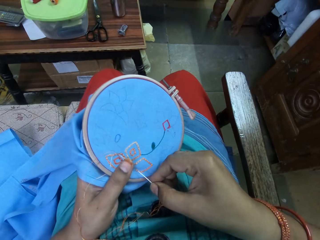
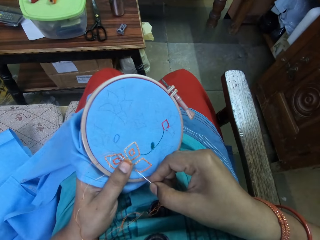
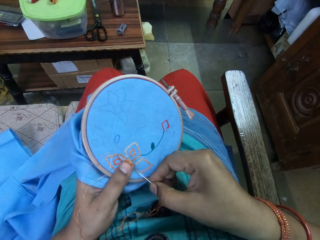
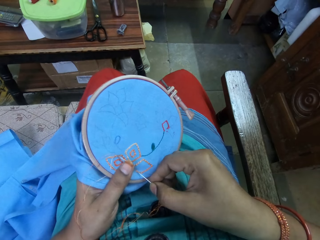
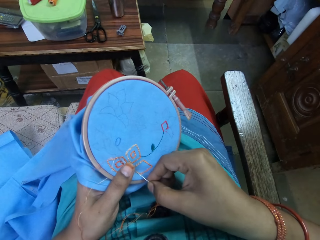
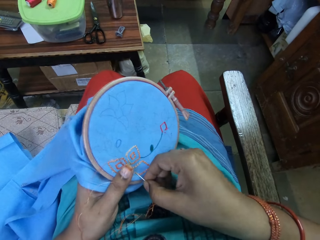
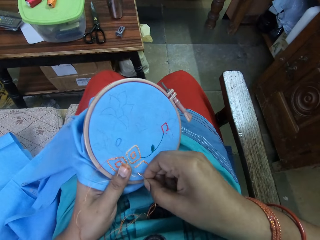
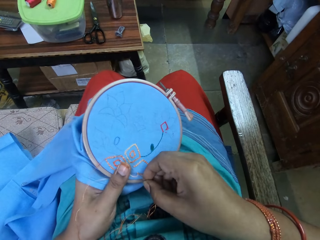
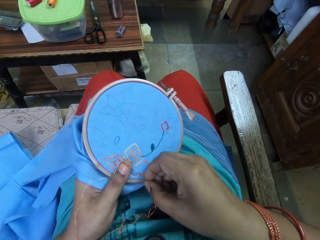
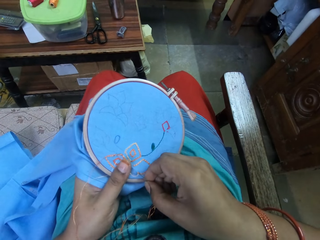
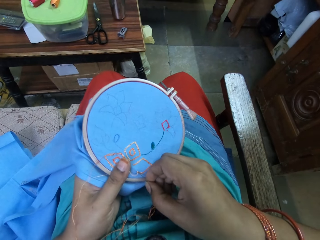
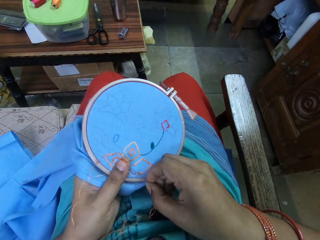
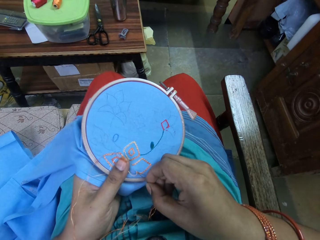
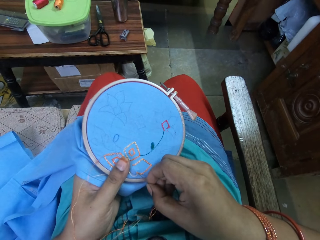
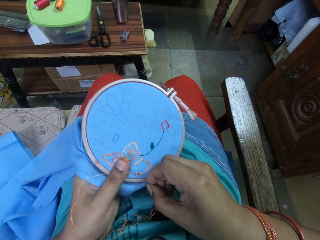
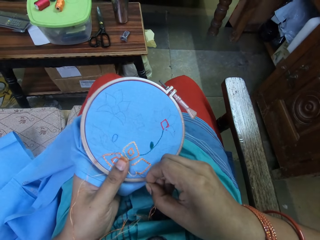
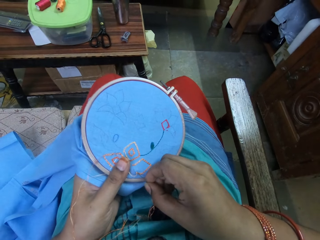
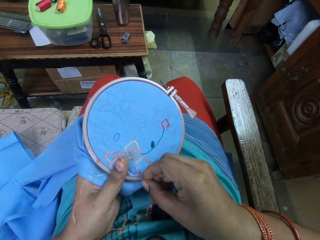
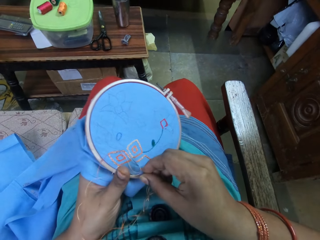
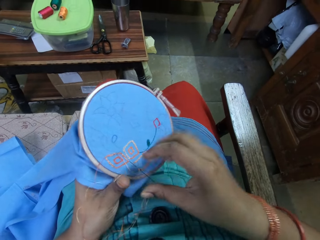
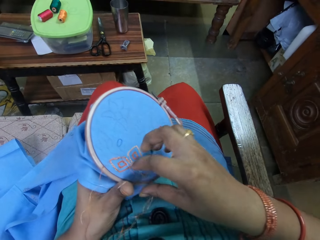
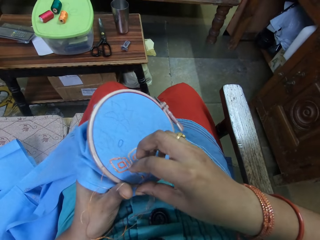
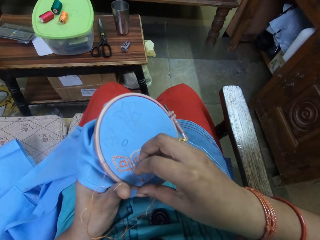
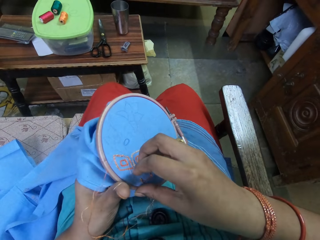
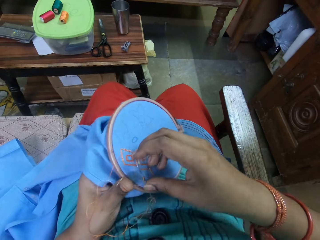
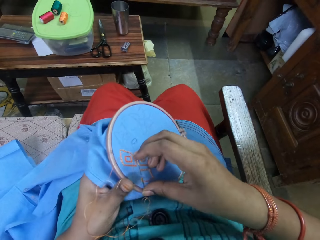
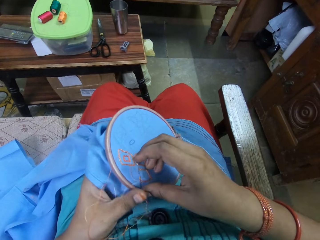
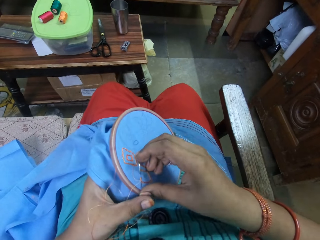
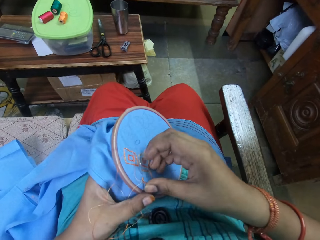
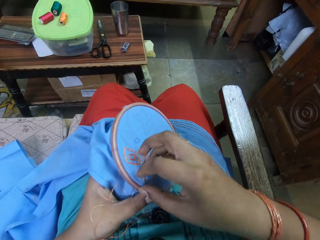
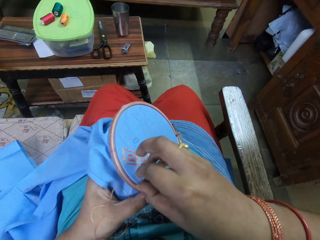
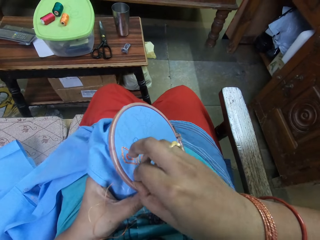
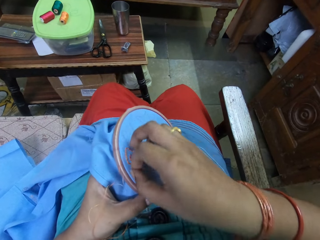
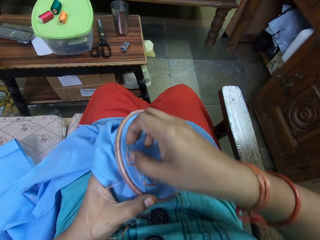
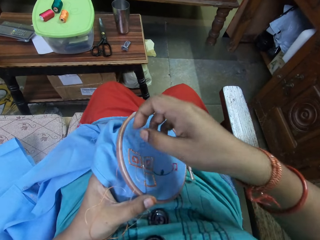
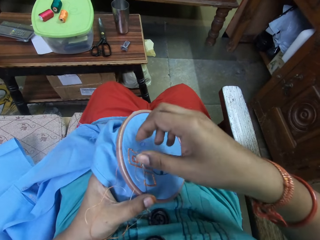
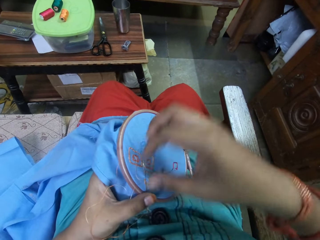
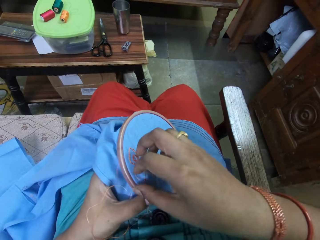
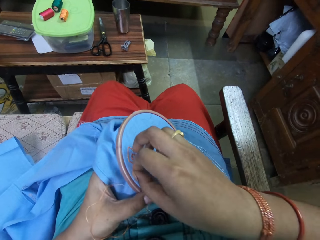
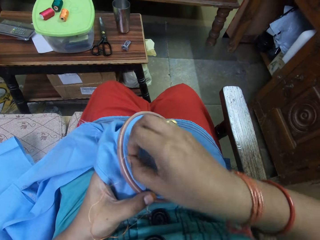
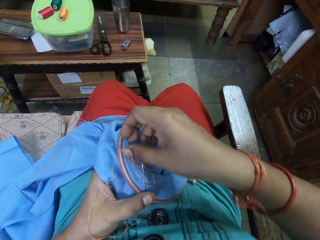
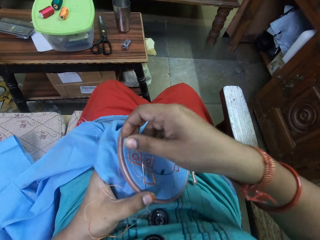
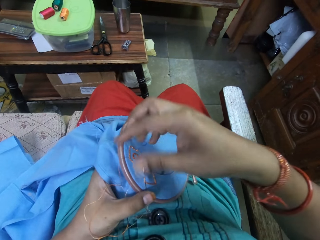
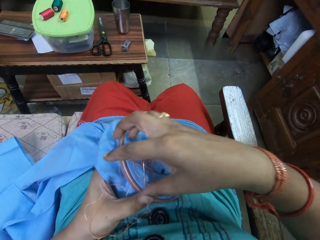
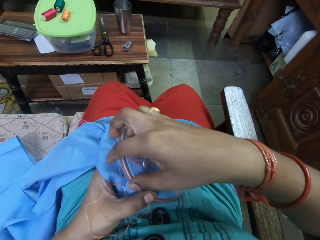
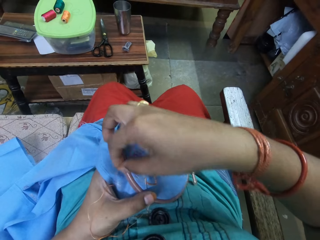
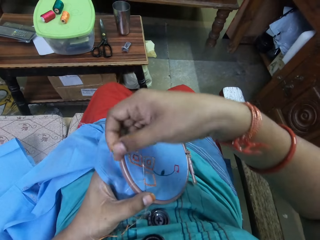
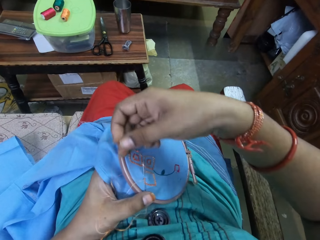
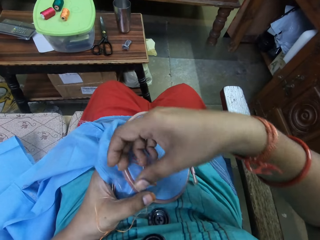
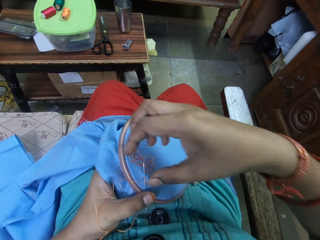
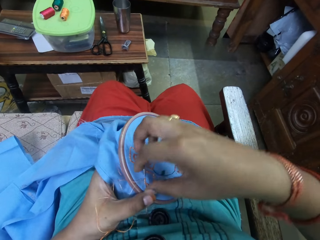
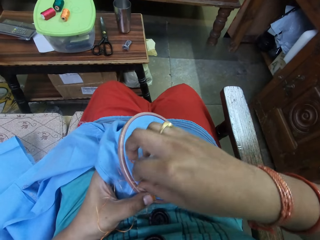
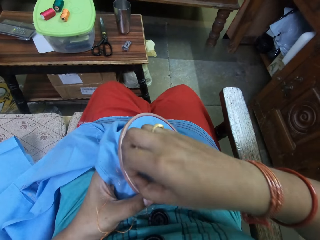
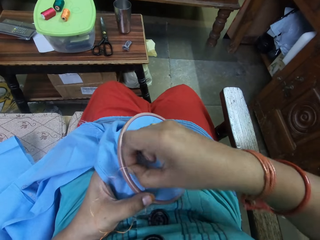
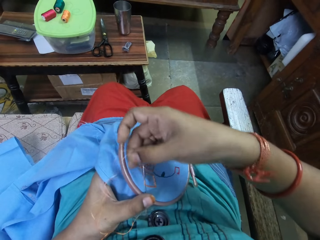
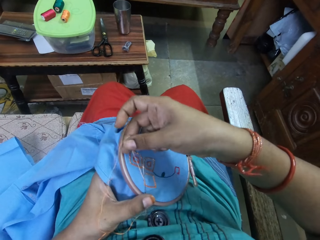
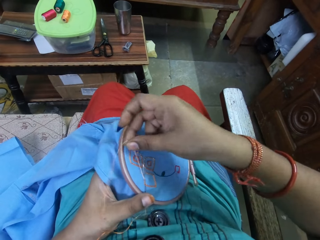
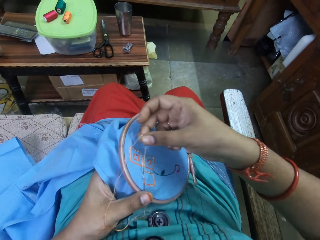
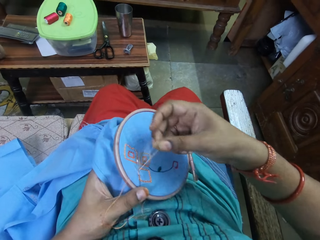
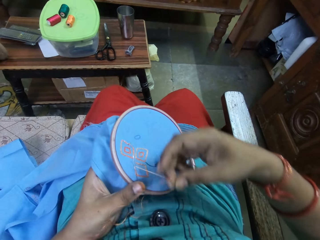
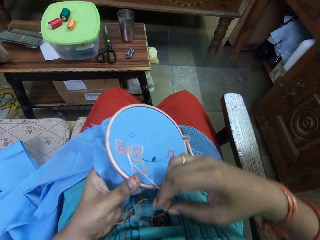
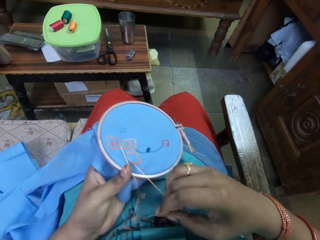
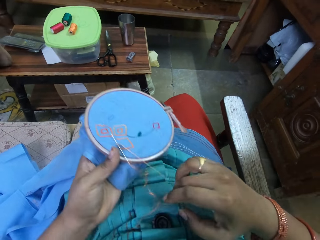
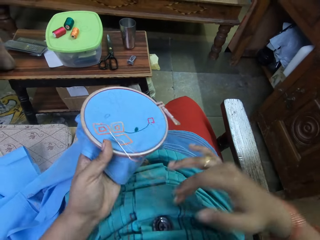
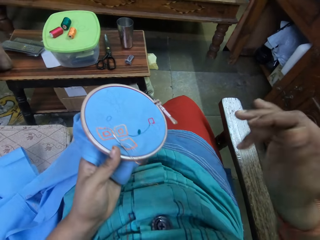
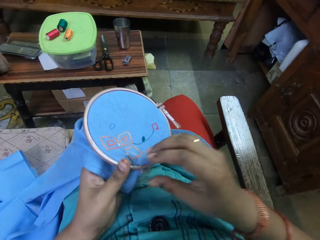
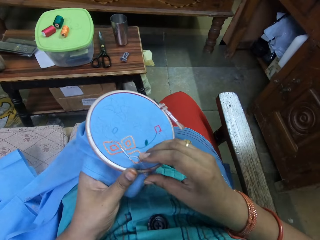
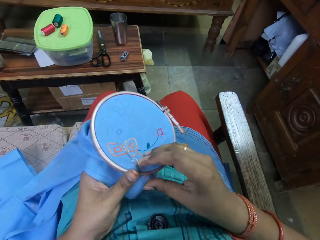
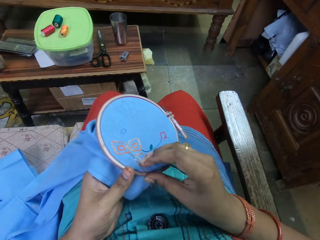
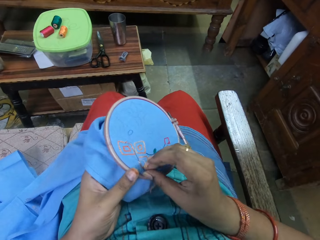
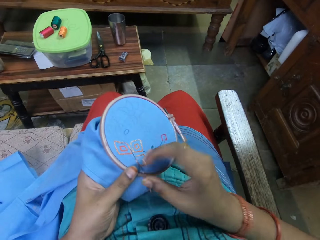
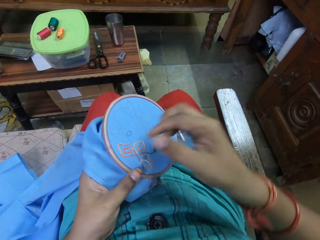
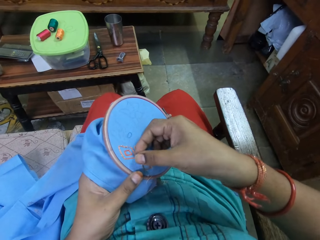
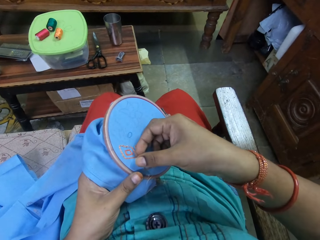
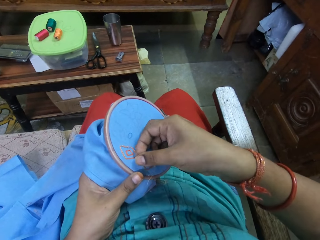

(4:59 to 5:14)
The camera wearer inserts the needle into the fabric in the embroidery hoop in her left hand with her right hand. She moves the thread in the needle with her right hand. She picks the thread from the fabric in the embroidery hoop in her left hand with her right hand. She embroiders the fabric in the embroidery hoop in her left hand with the needle and thread in her right hand.

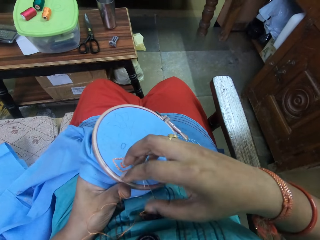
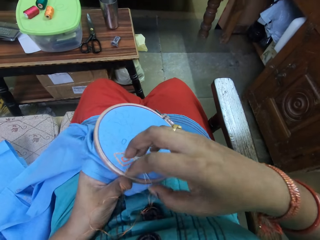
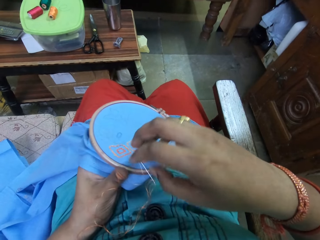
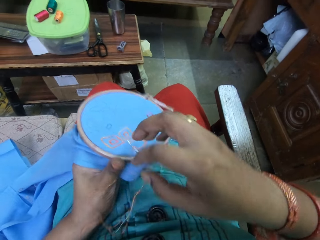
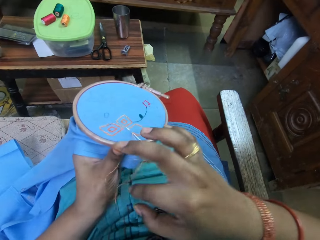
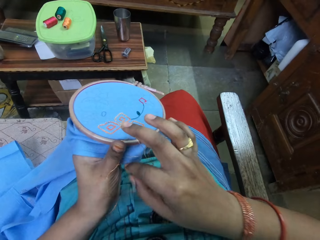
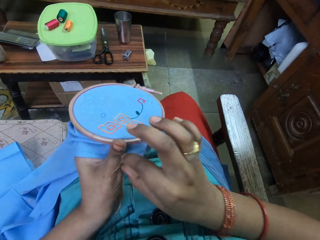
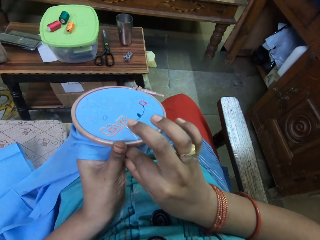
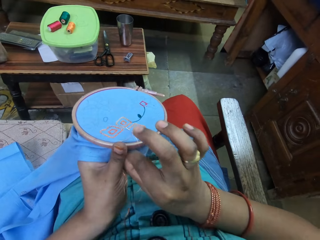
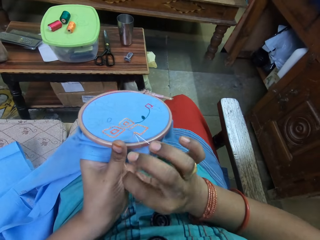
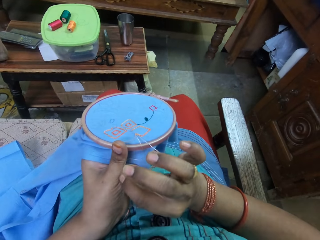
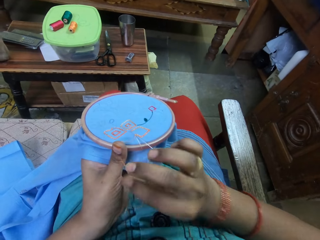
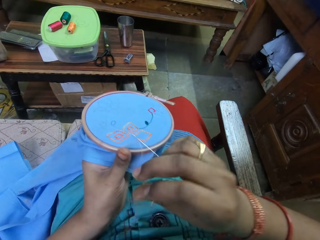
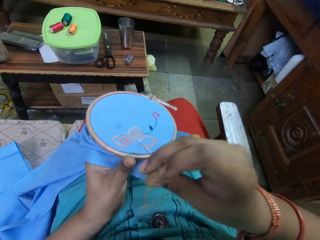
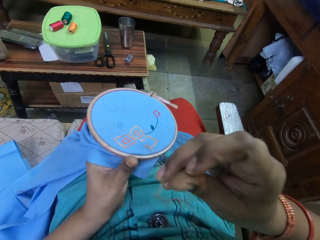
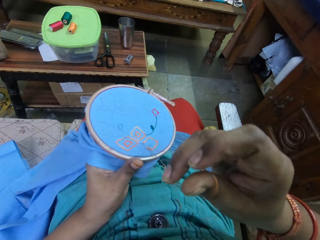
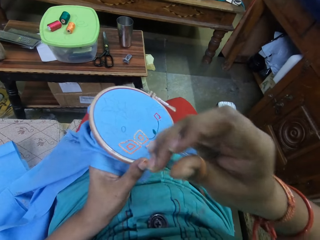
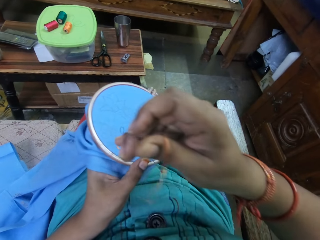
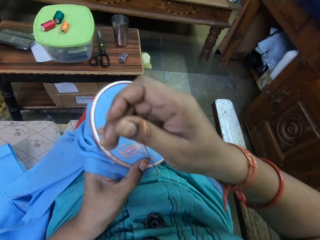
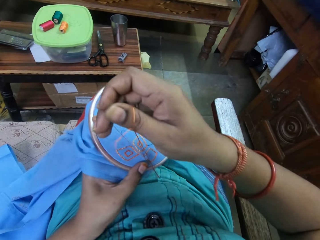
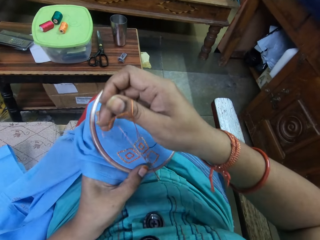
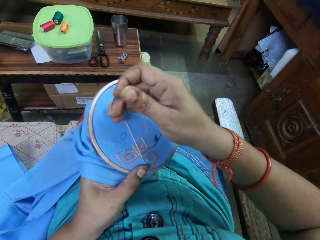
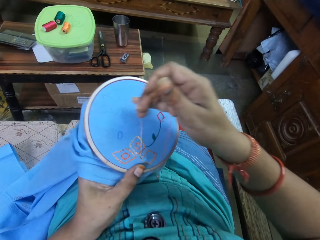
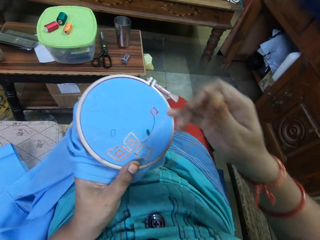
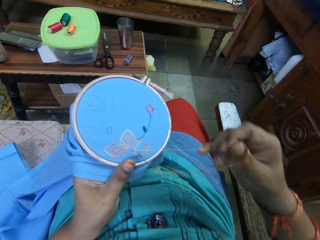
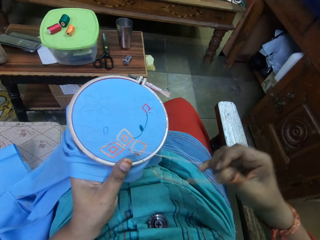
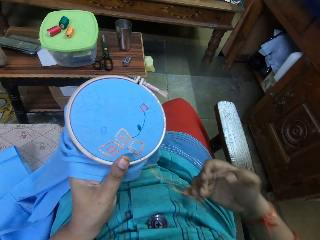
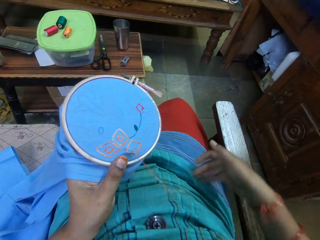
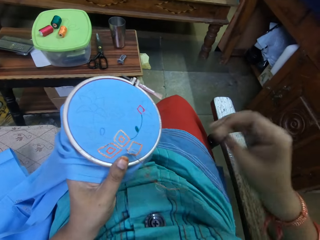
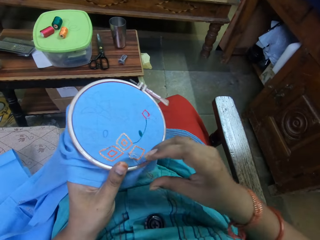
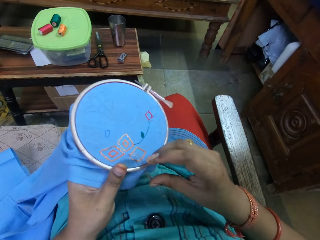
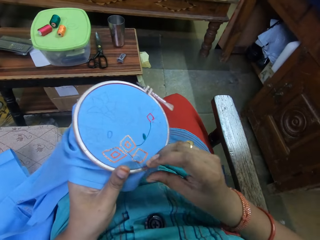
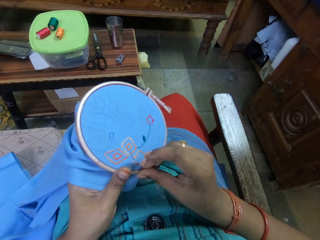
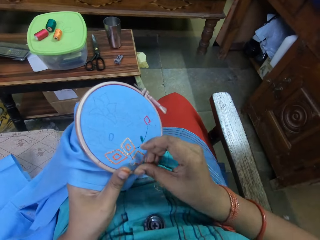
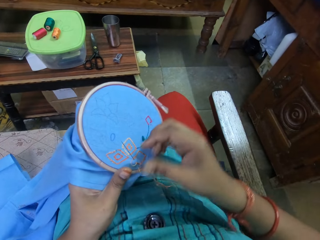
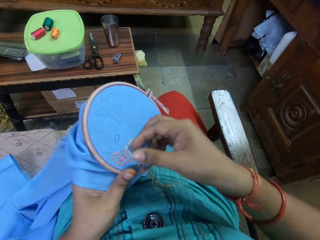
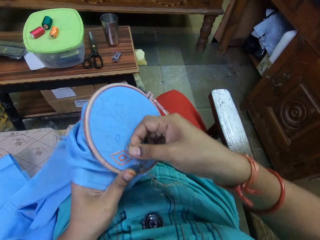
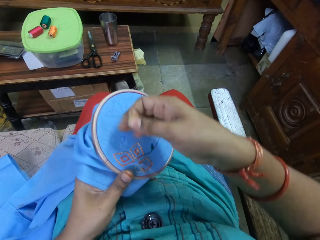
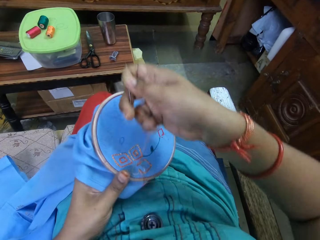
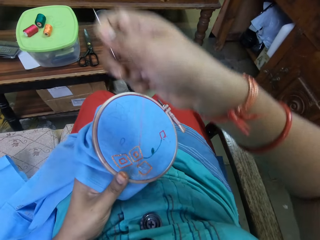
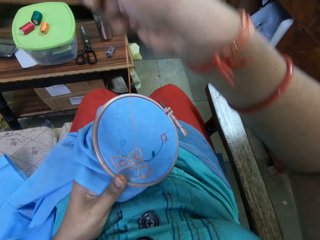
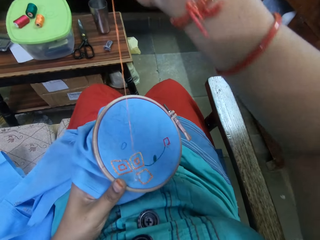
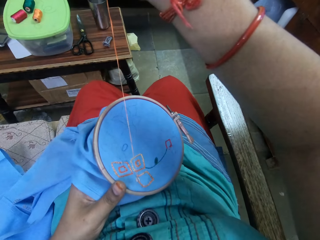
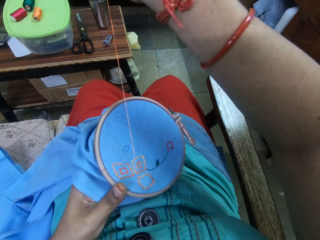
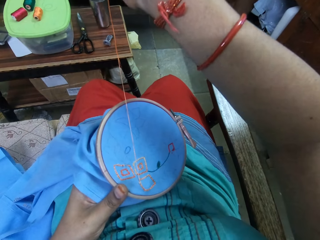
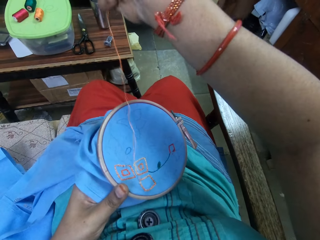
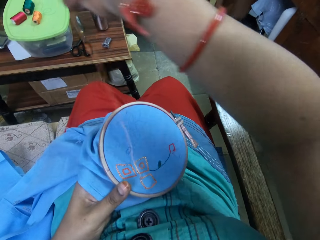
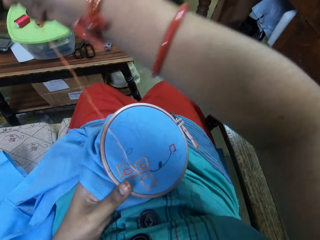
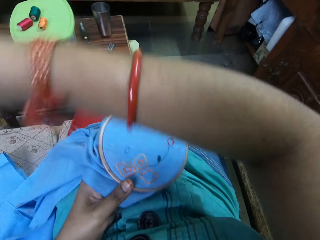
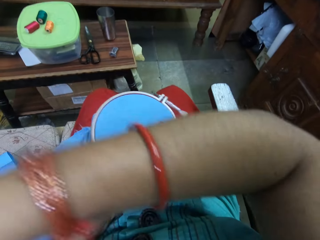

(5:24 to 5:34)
The camera wearer picks the thread from the fabric in the embroidery hoop in her left hand with her right hand. She embroiders the fabric in the embroidery hoop in her left hand with the needle and thread in her right hand.
